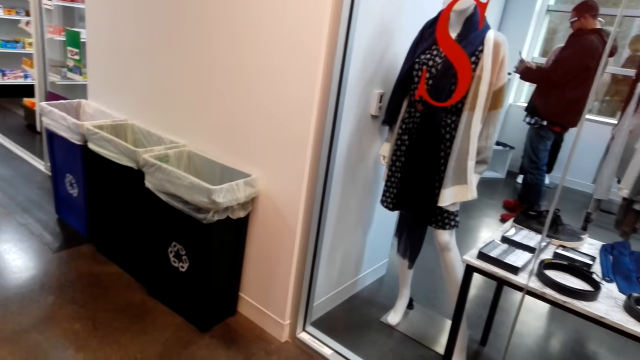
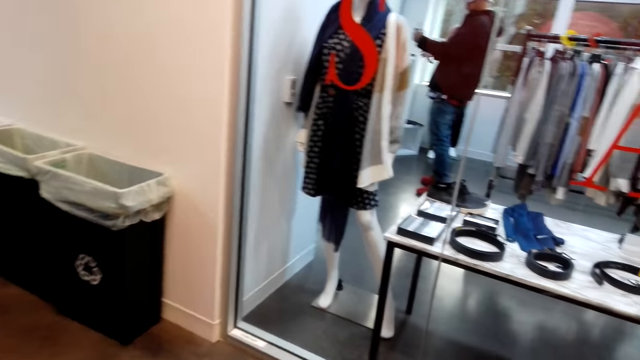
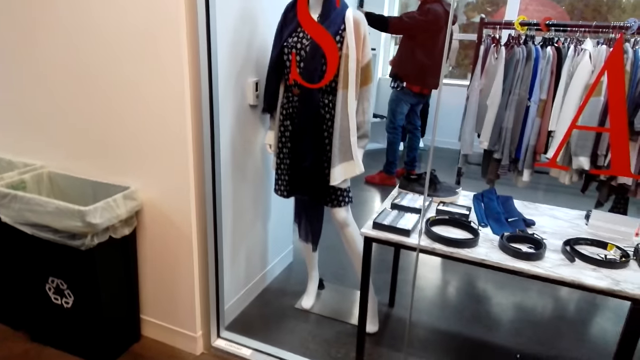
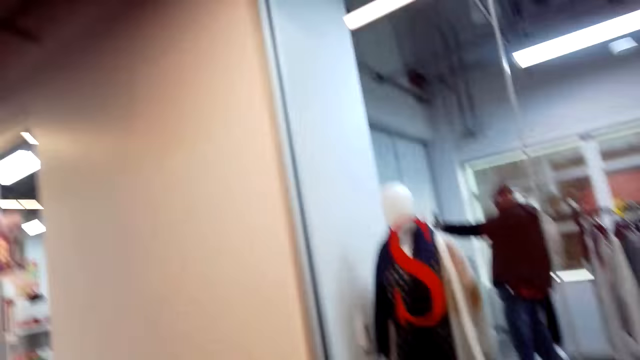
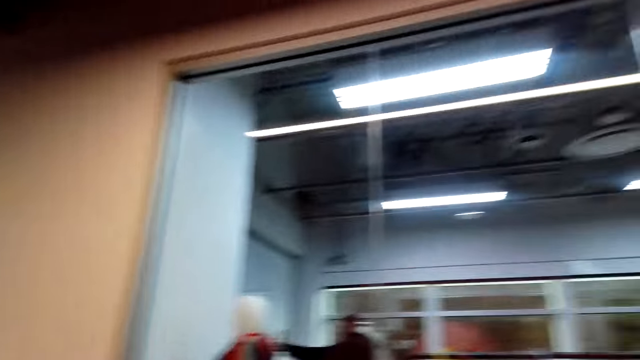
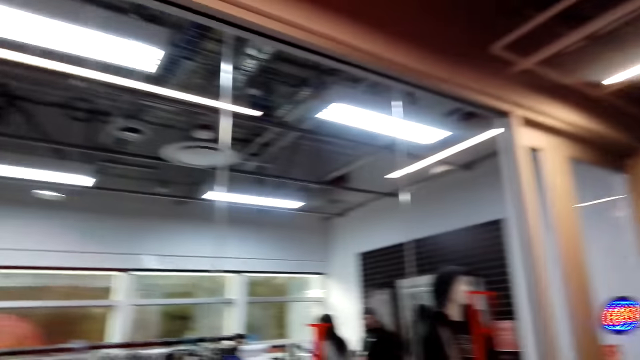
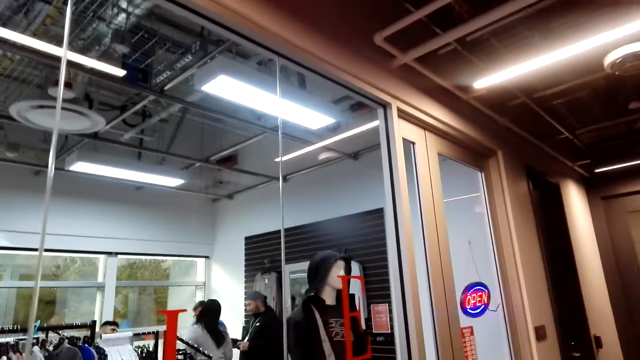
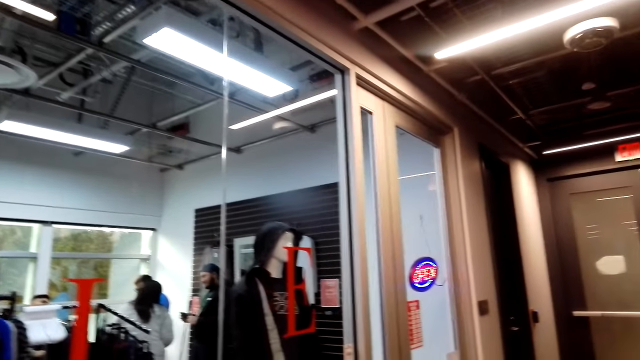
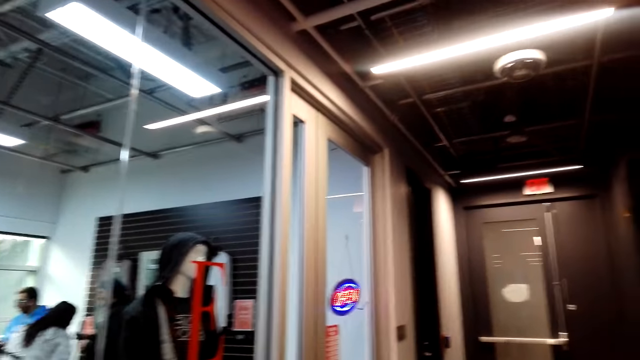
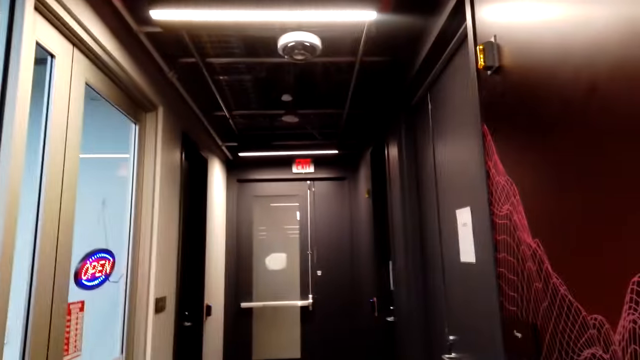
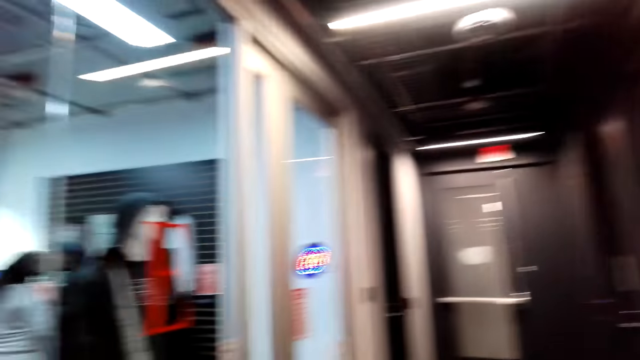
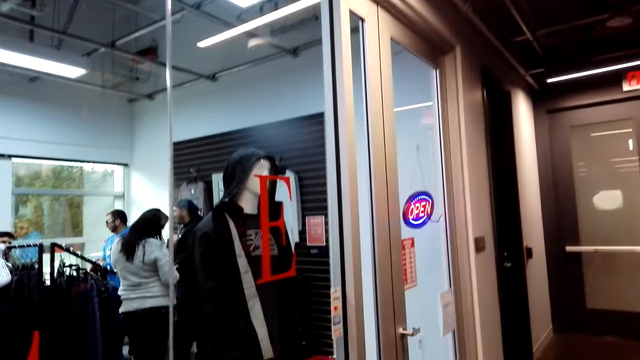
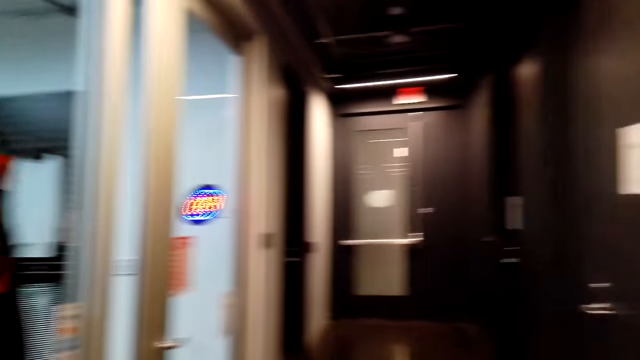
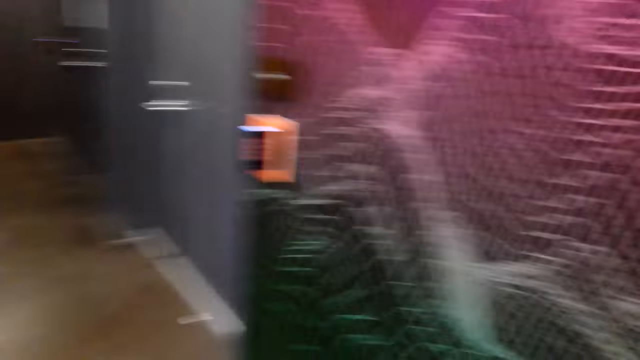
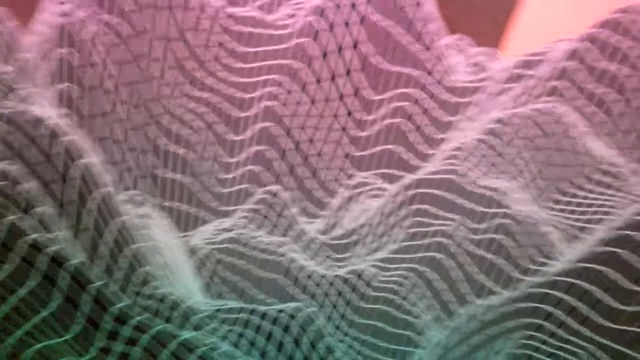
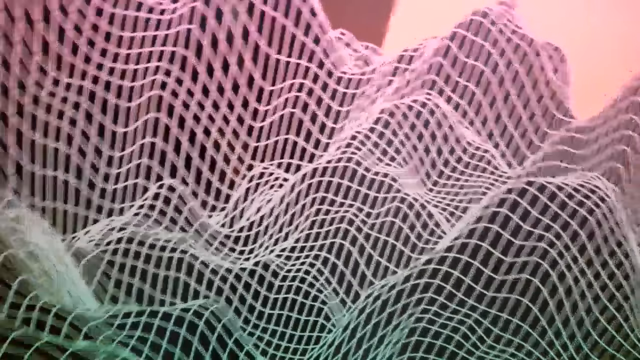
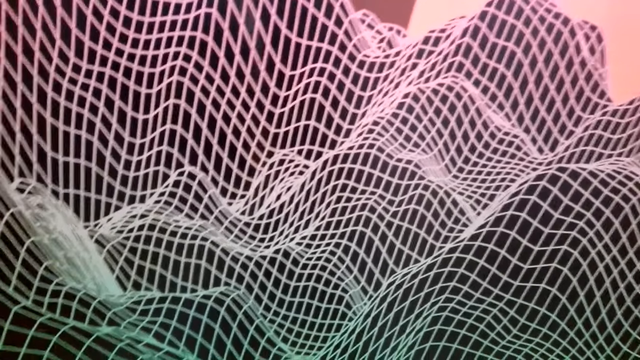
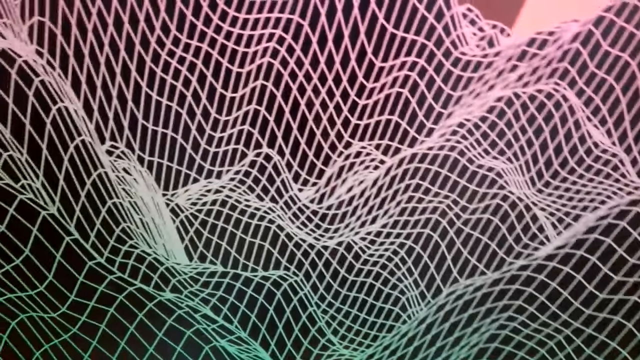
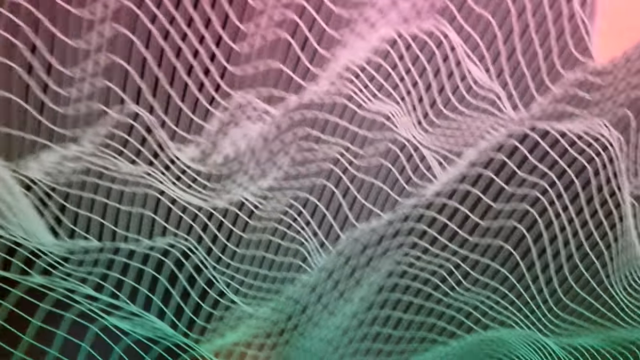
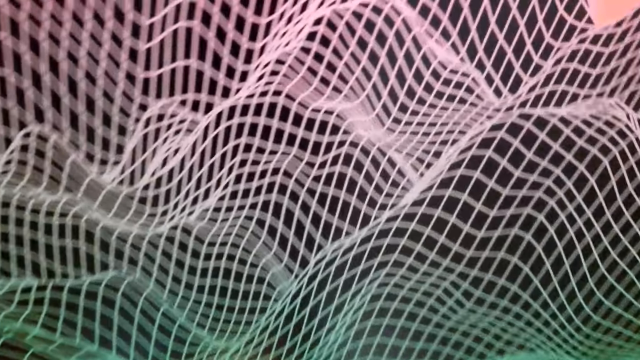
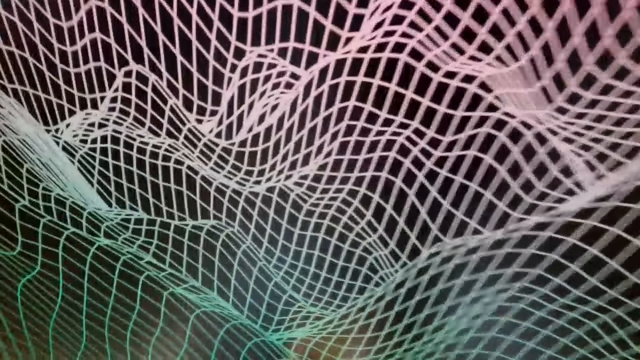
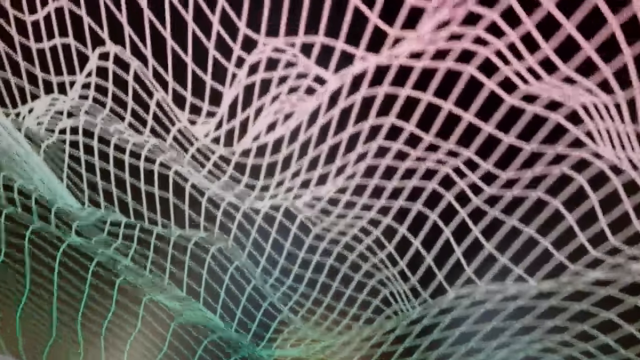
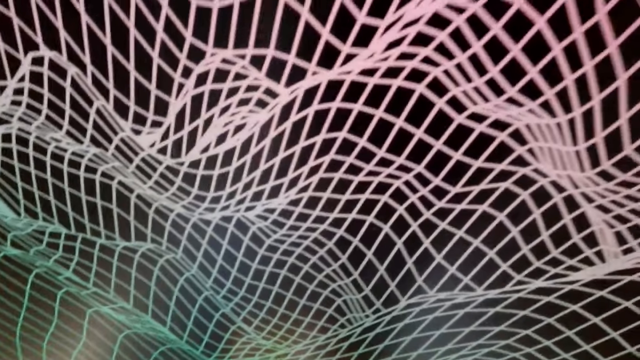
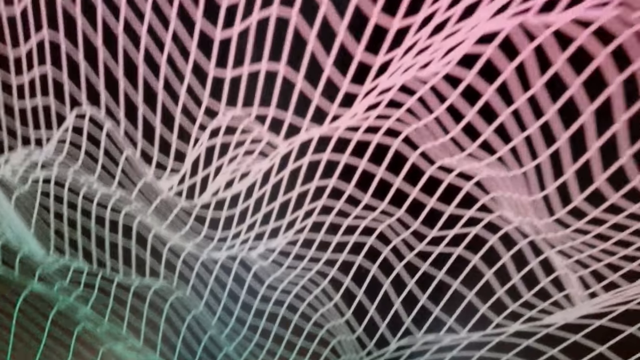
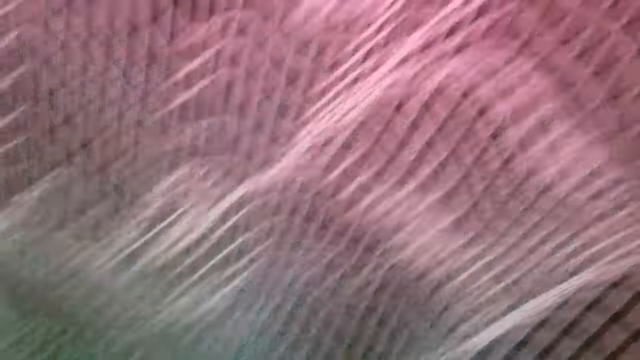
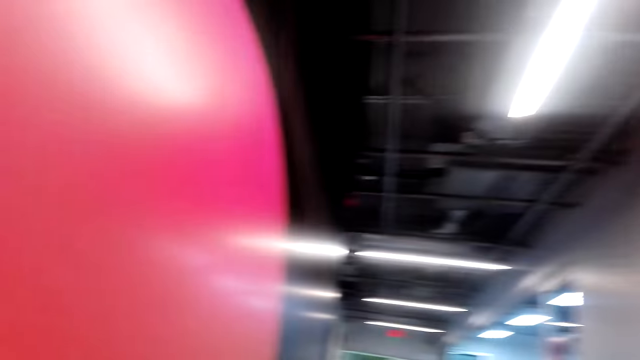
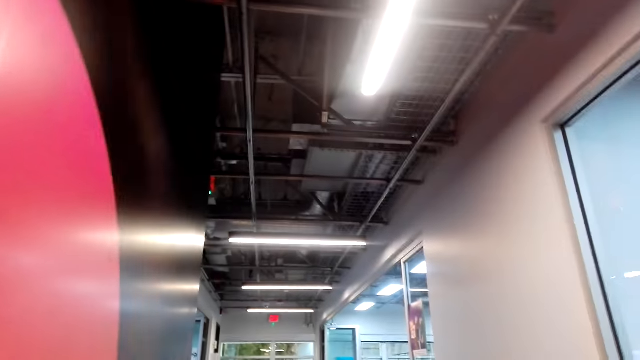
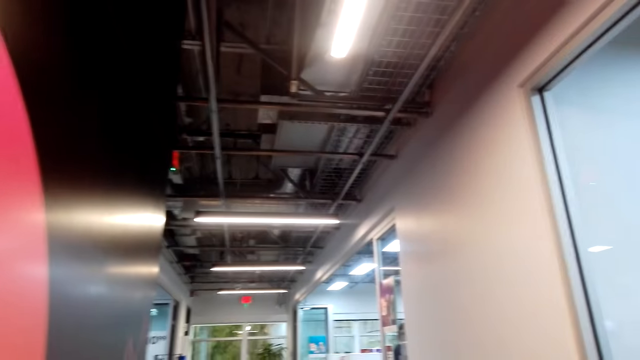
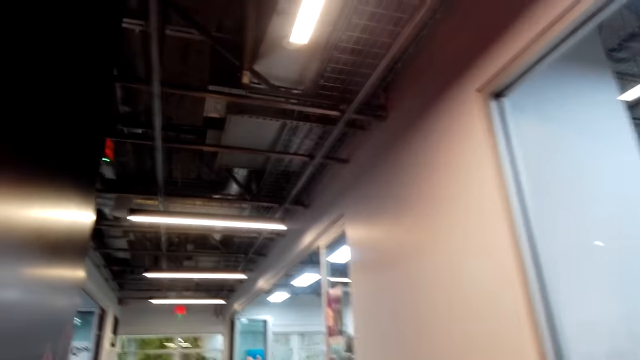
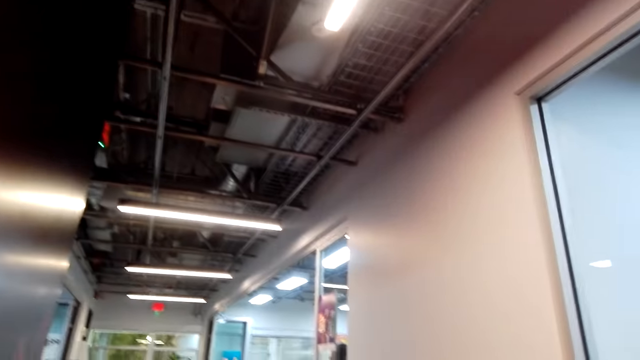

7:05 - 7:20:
The camera wearer stands on the path. They look at the clothes store. They look around the mall. They speak. They look at the wall.

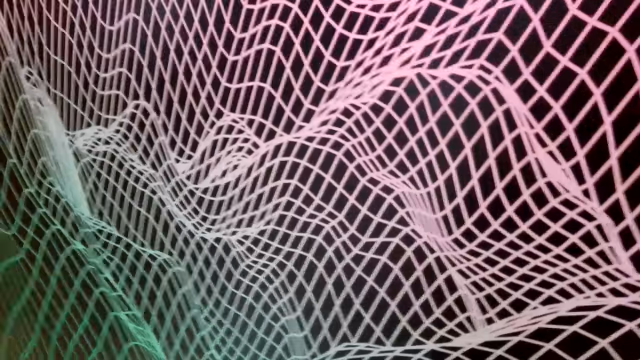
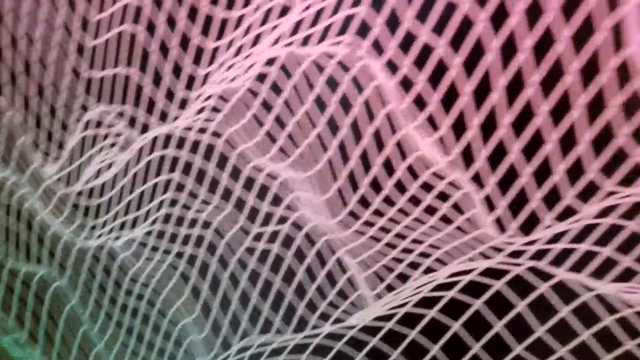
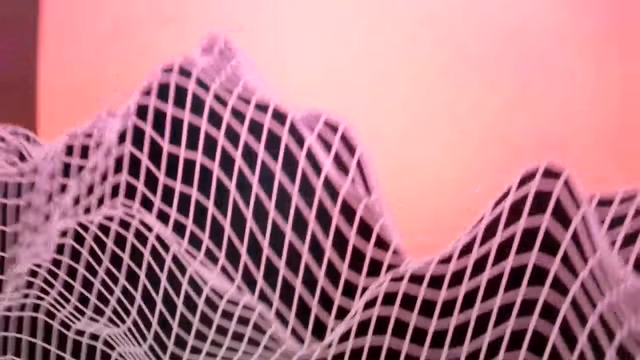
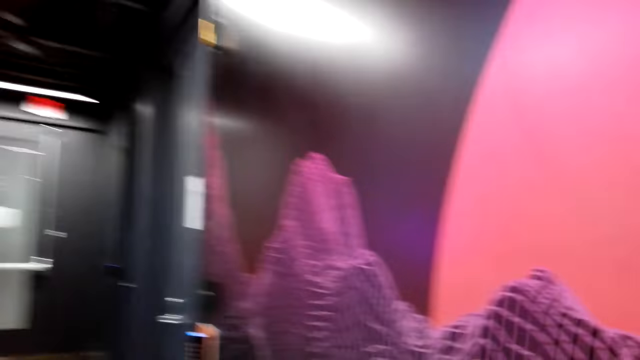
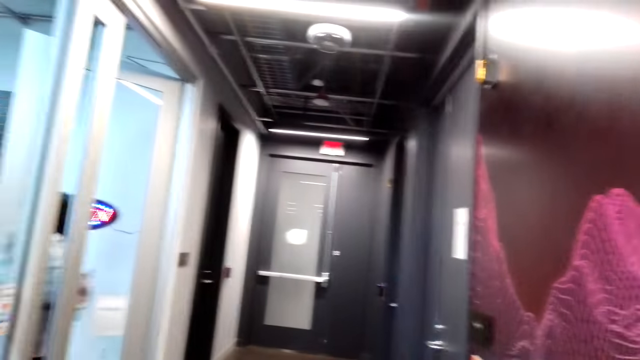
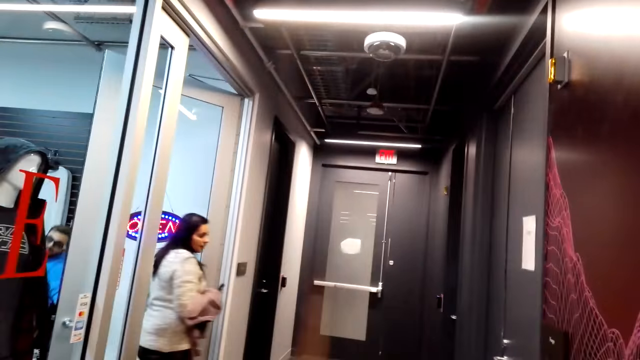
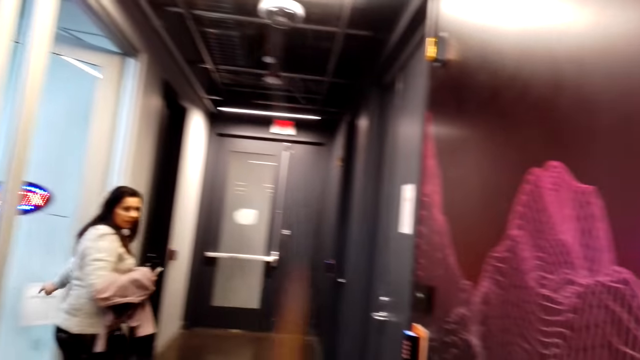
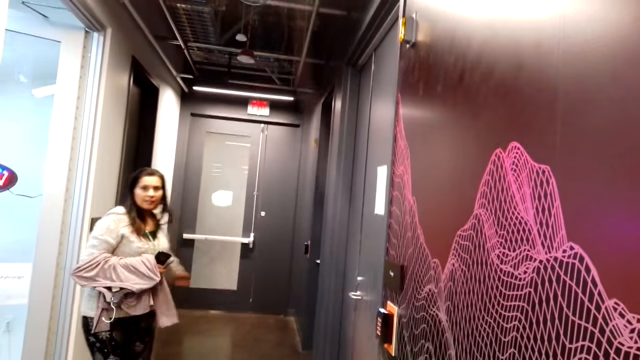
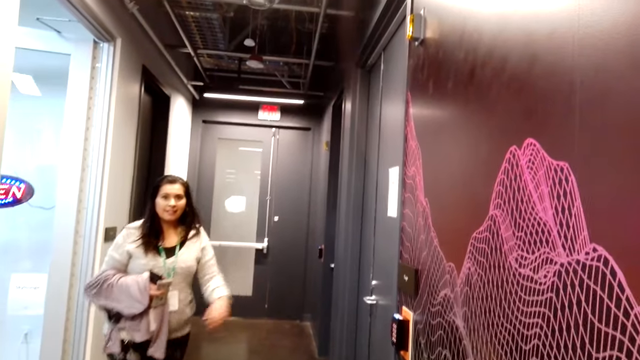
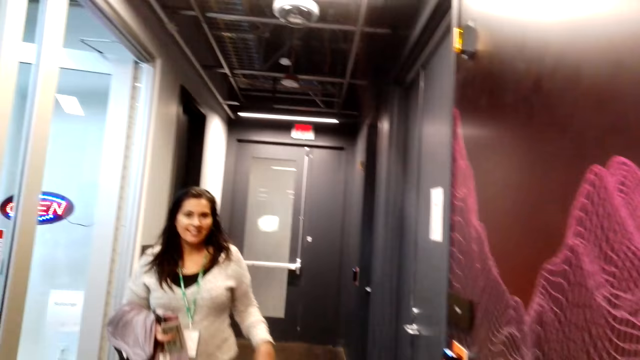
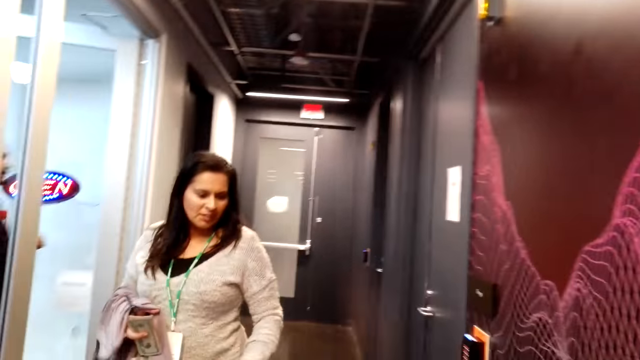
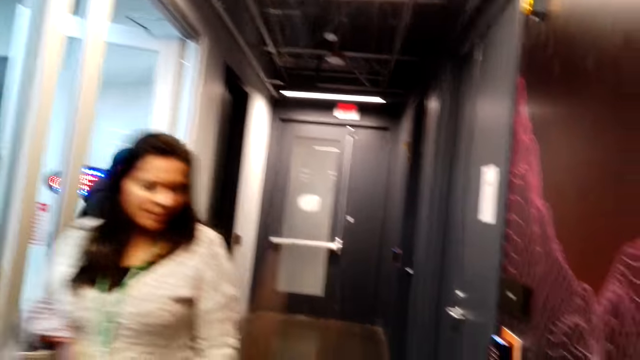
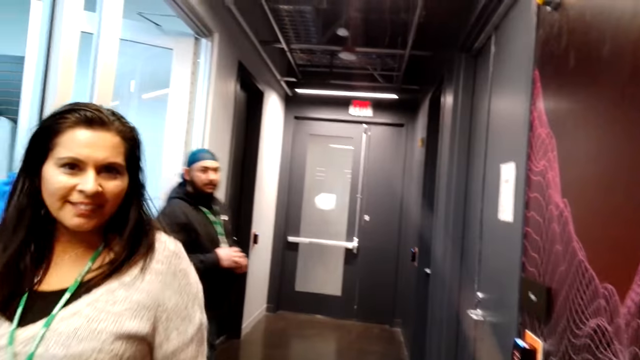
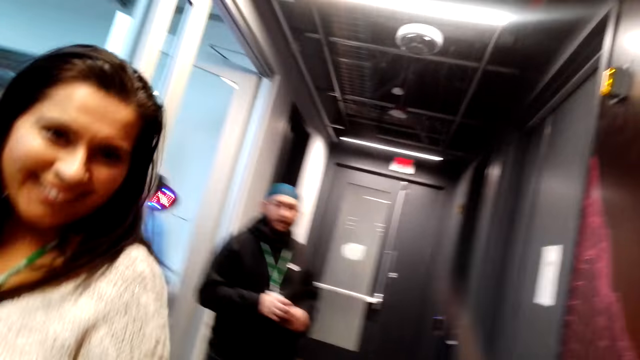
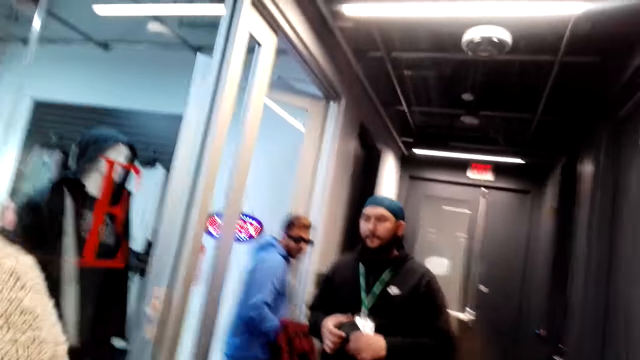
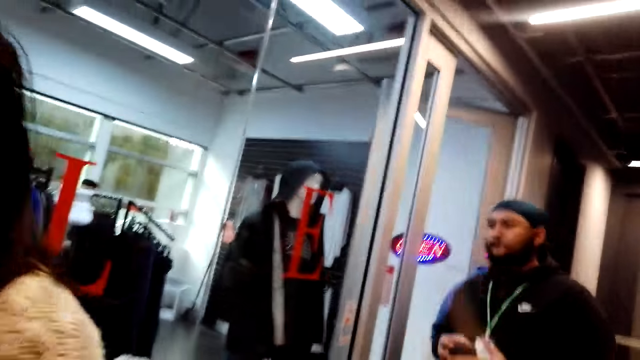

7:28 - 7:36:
The camera wearer speaks. A woman opens a door, walks around the mall, talks to the camera wearer and laughs.
